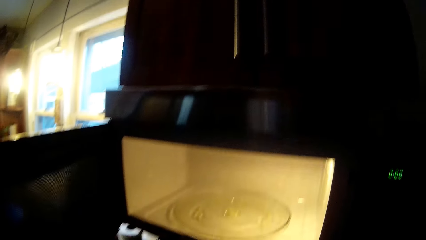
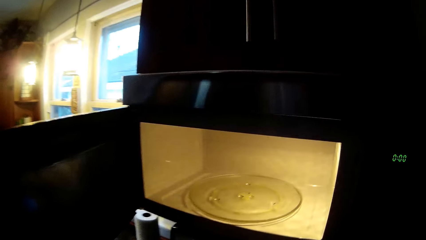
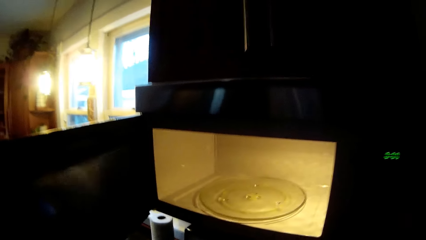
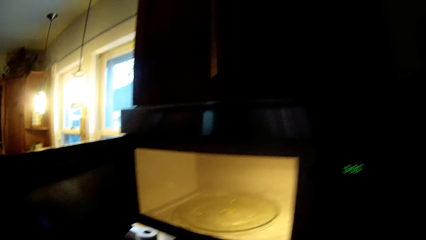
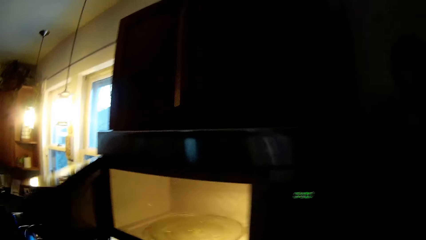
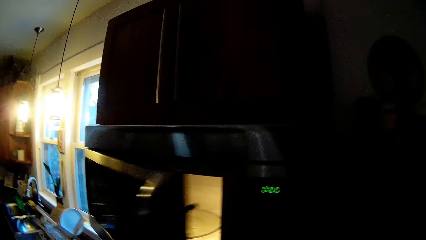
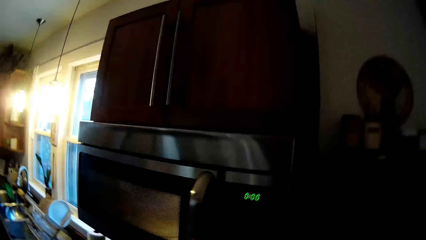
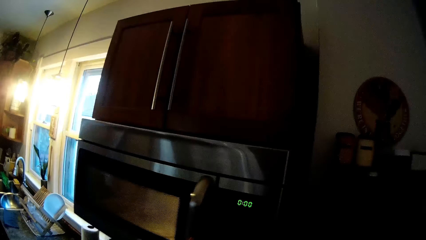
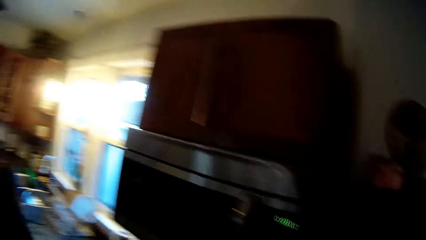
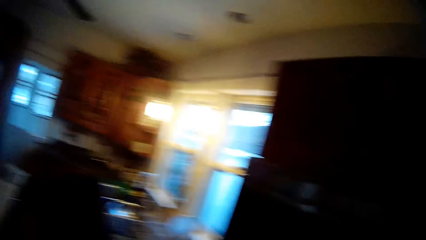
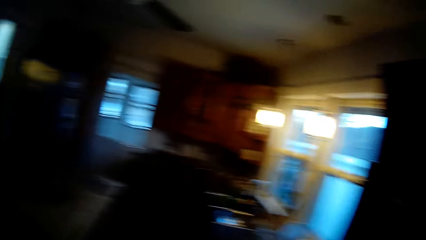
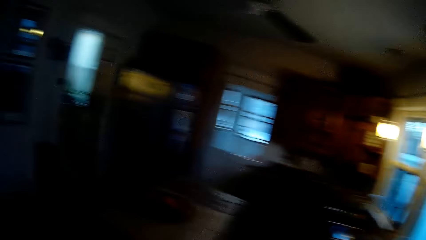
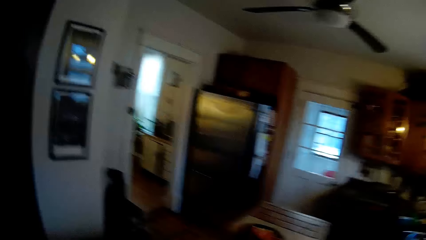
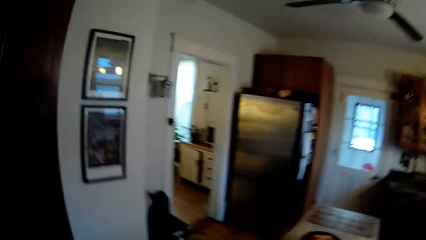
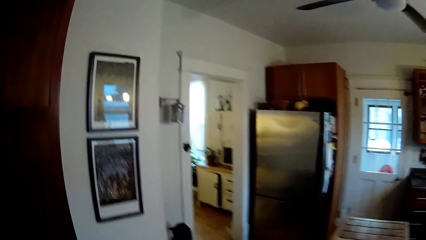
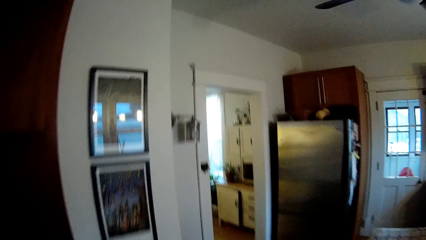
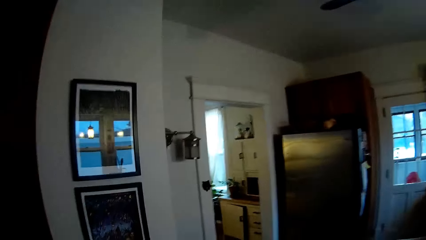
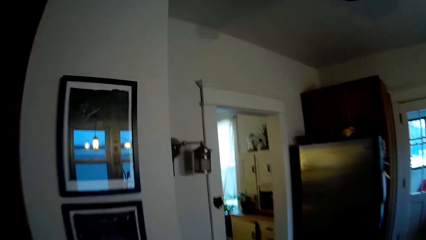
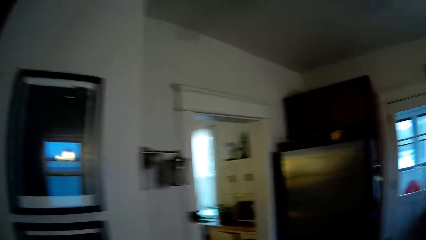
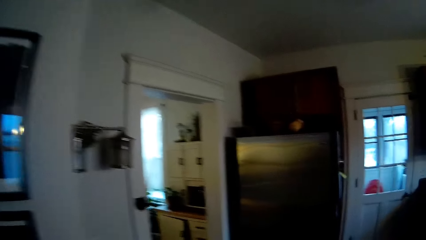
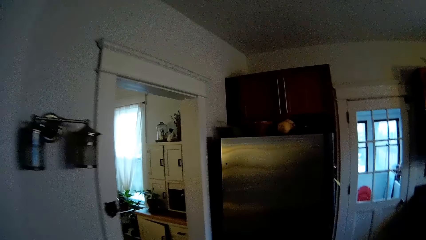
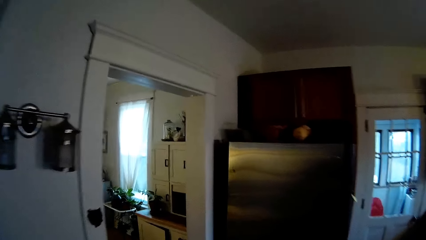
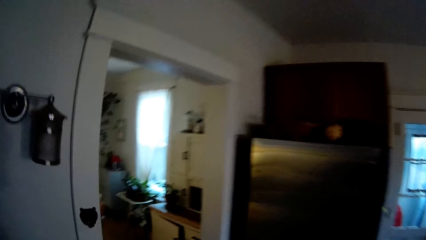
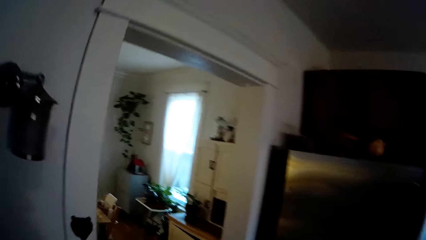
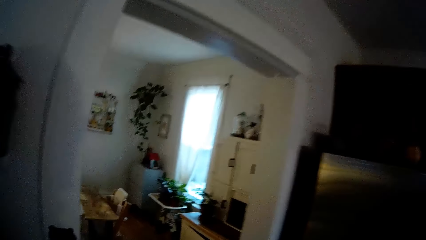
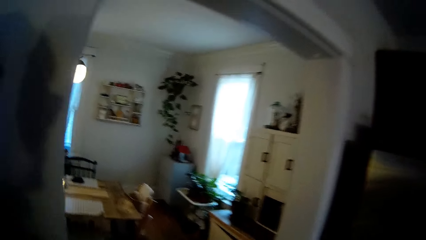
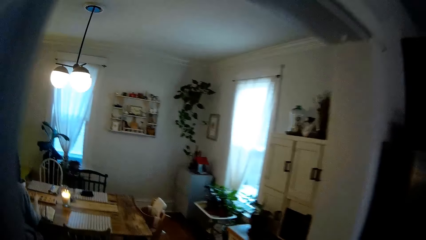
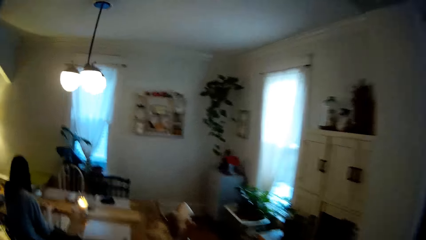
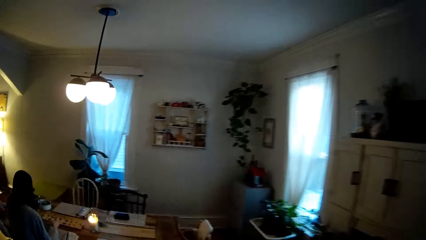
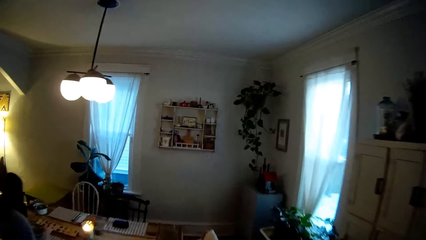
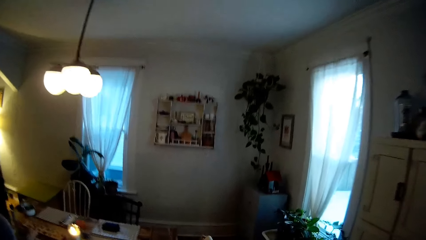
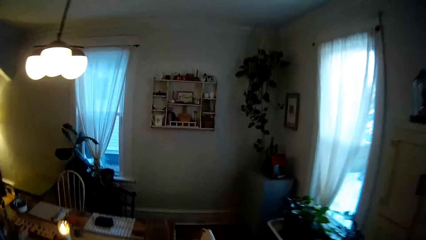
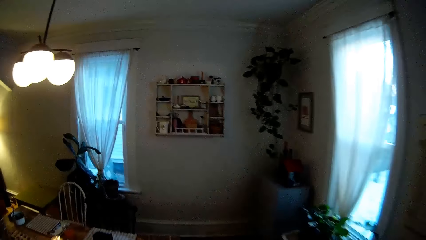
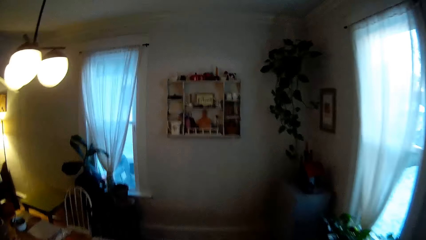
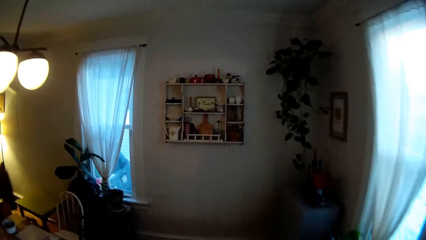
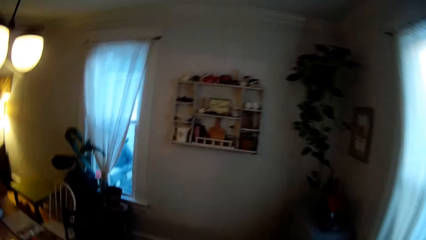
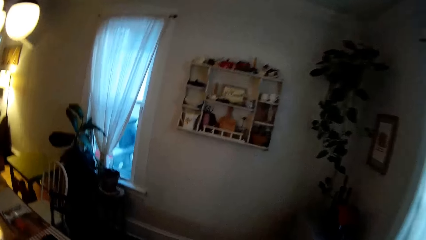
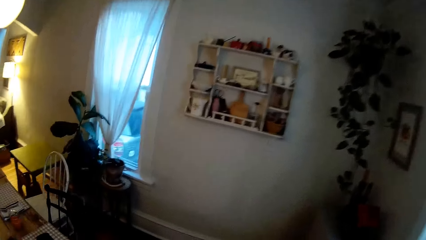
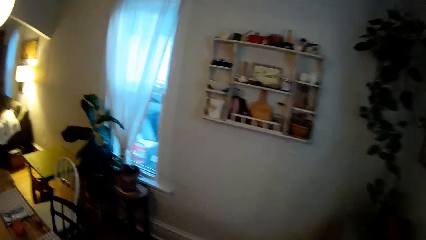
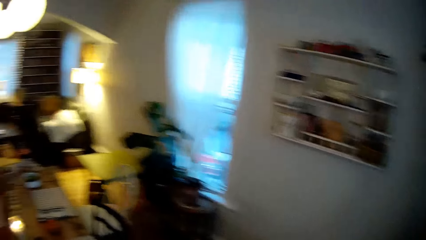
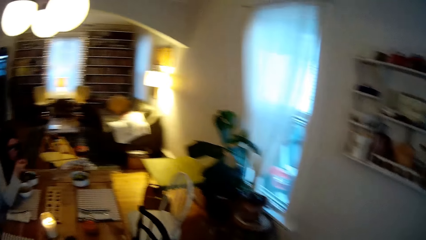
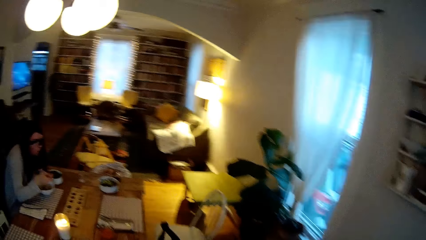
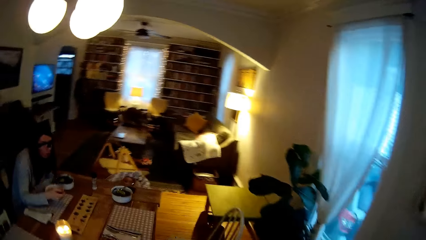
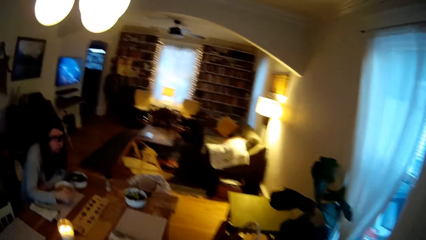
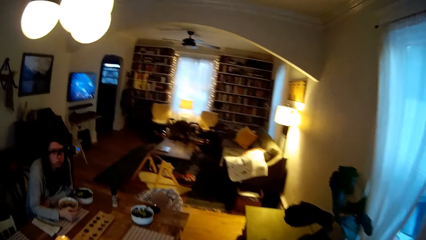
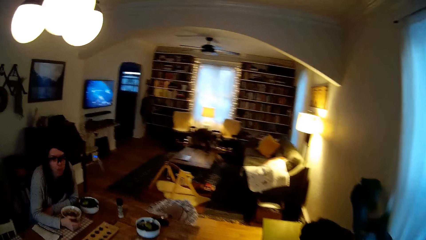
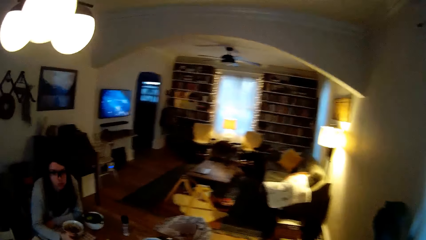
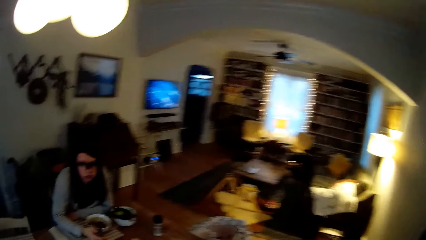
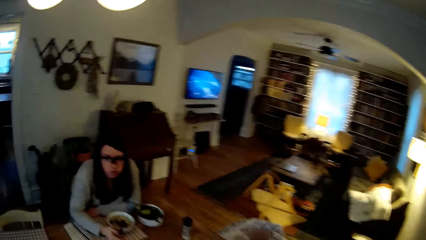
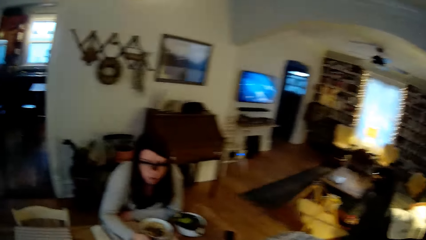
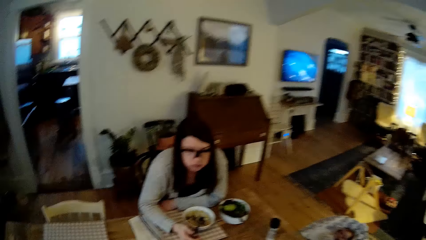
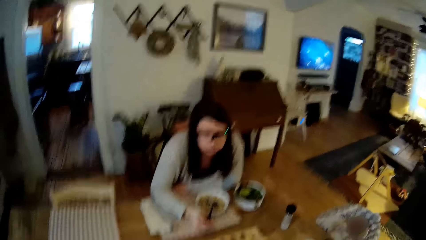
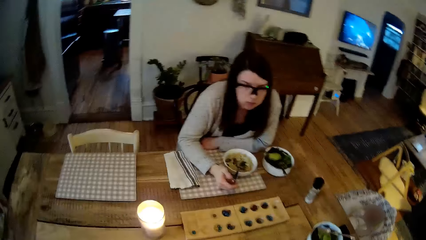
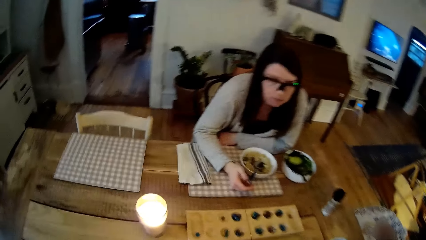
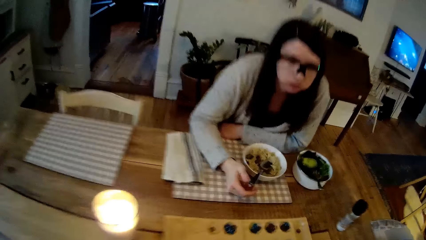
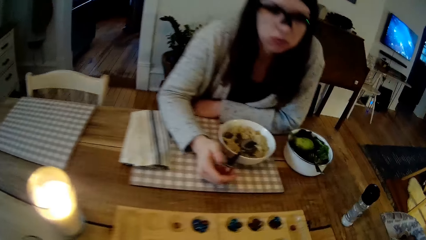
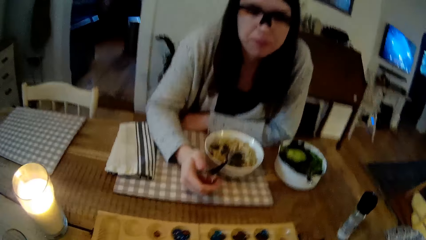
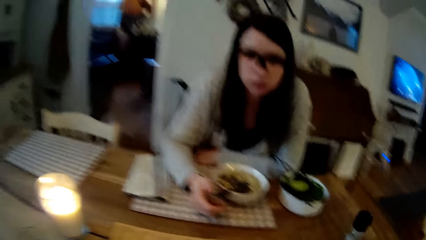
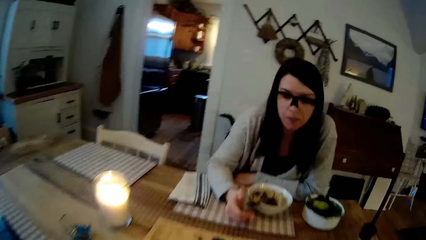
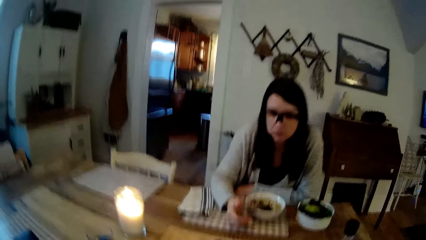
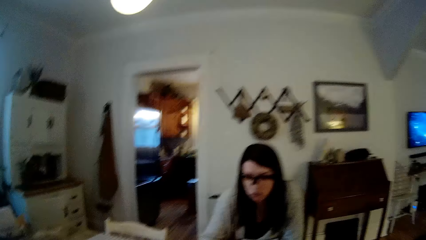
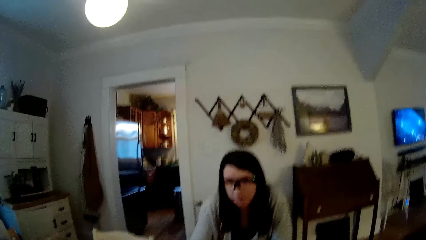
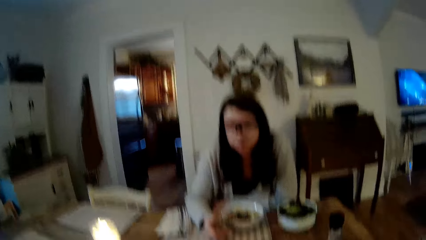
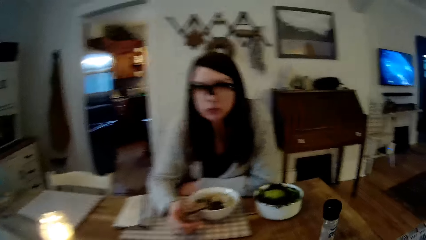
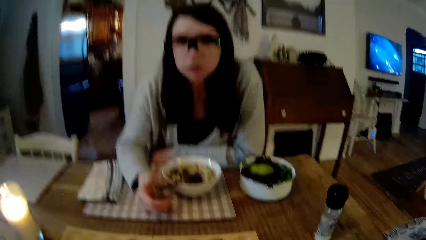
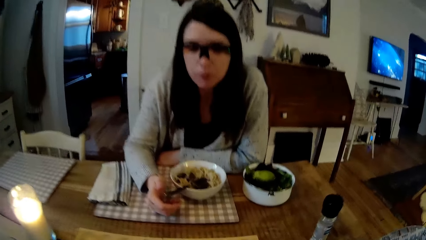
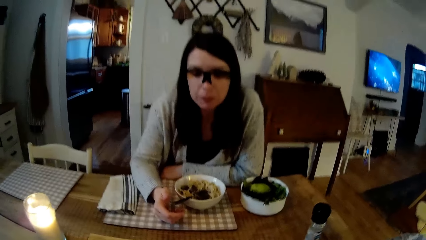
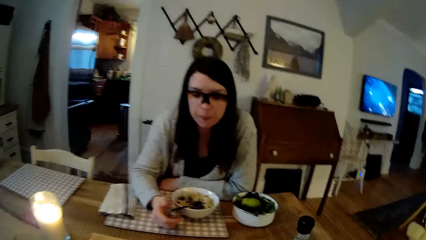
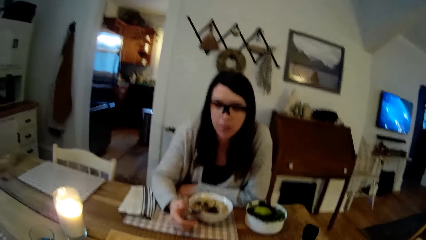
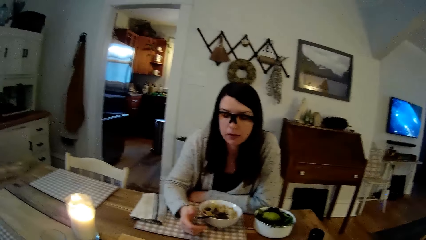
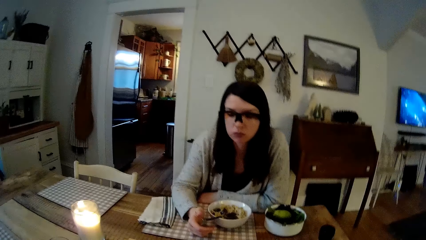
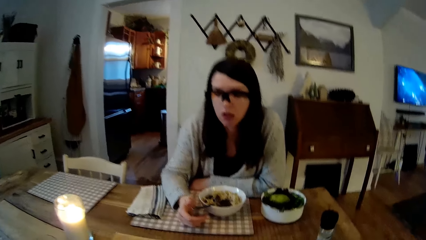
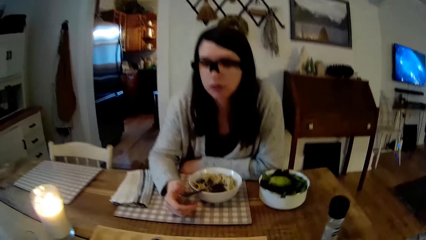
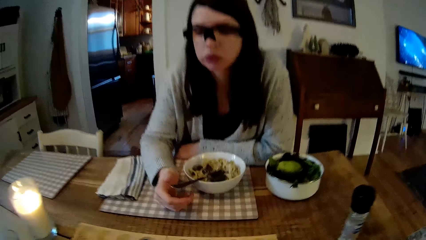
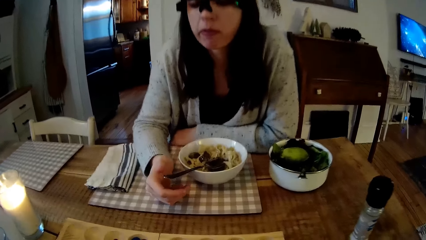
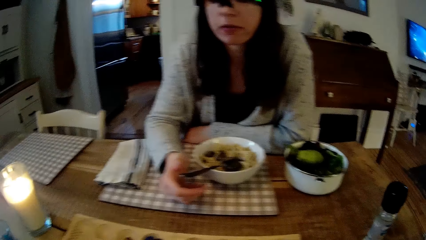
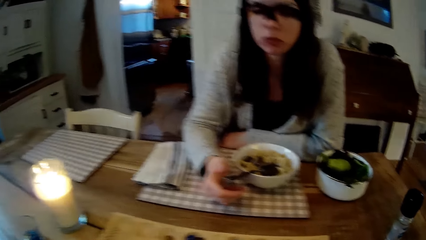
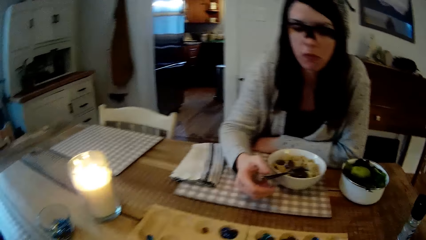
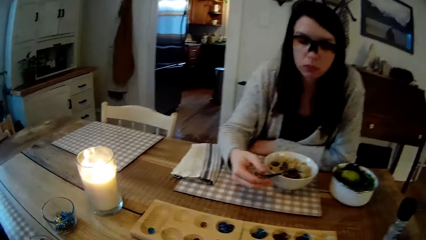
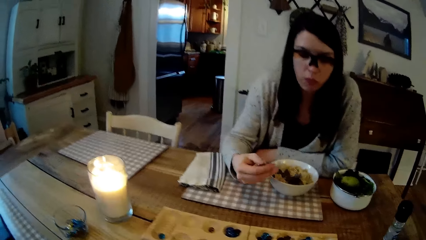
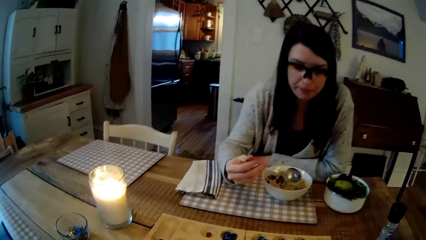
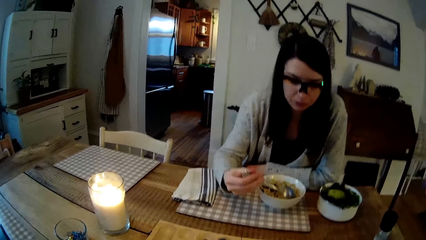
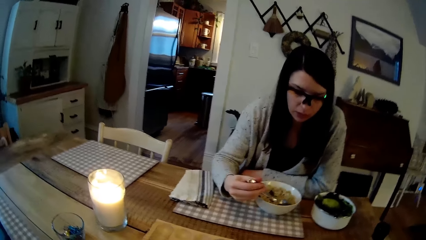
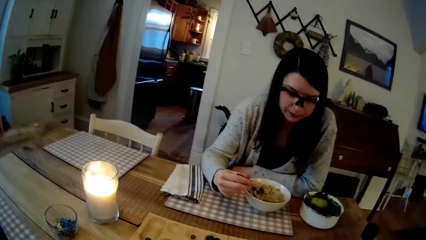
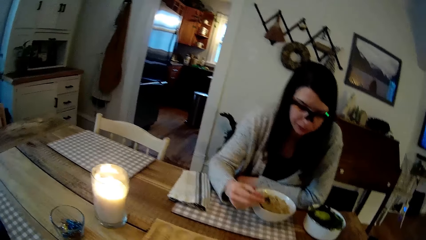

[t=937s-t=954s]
The camera wearer closes the microwave with his right hand. He enters the dining area from the kitchen. He interacts with the woman.
